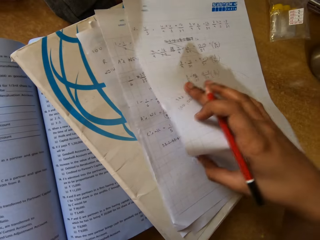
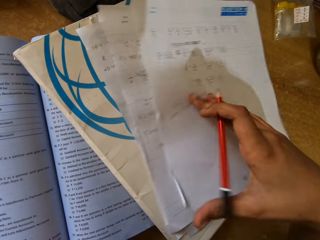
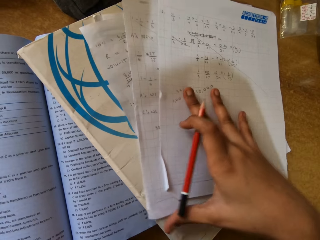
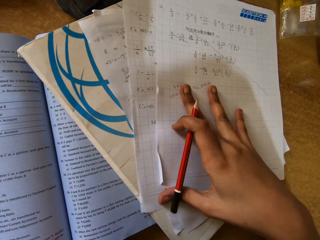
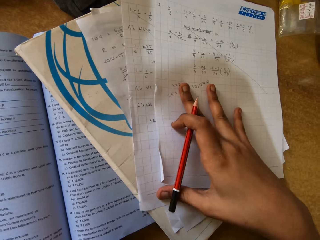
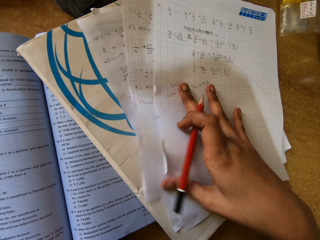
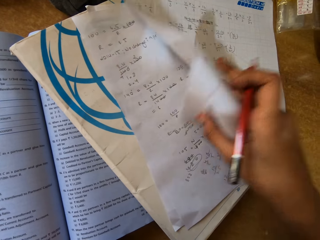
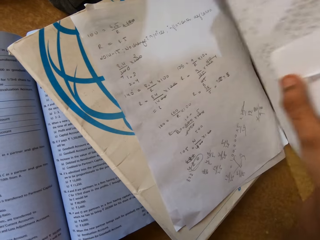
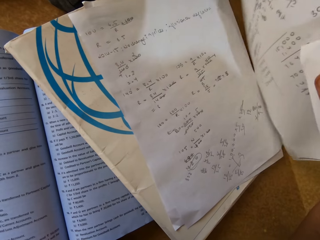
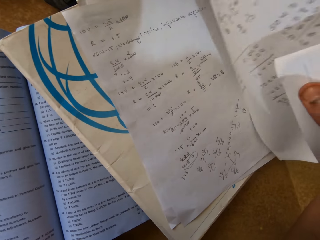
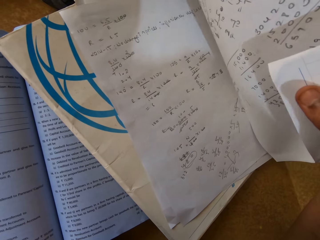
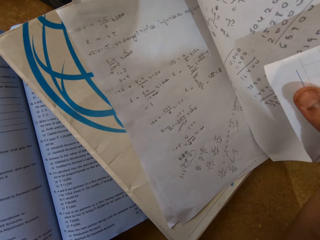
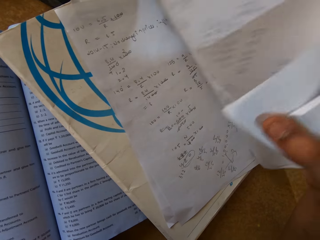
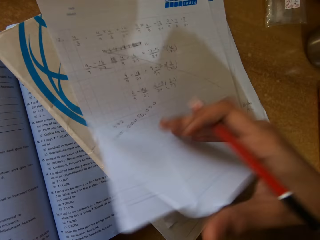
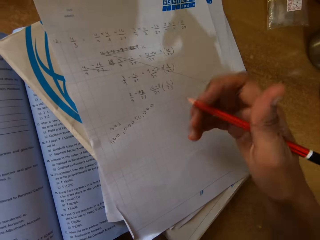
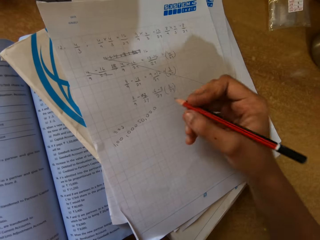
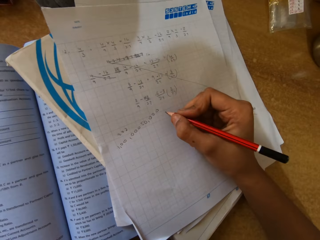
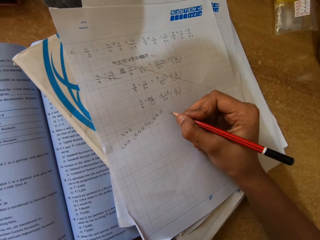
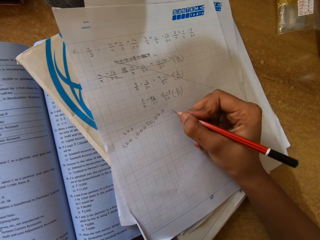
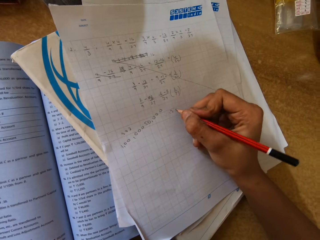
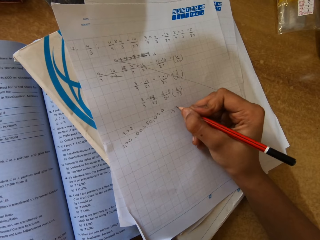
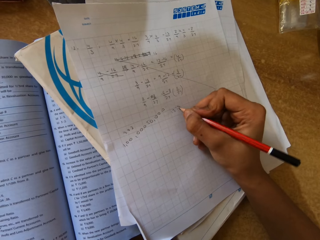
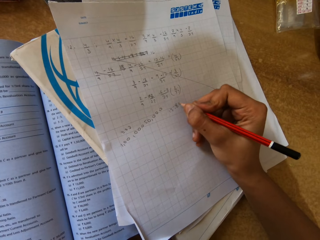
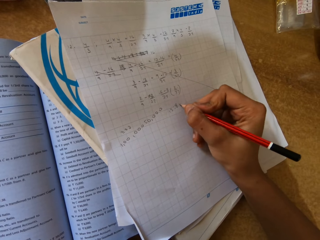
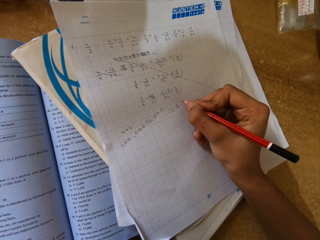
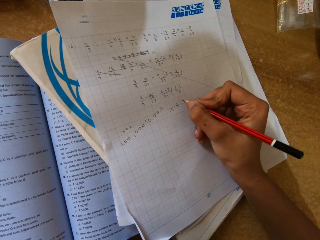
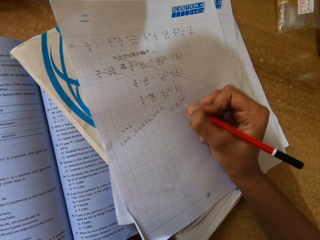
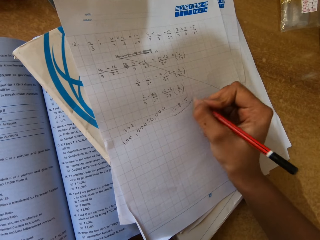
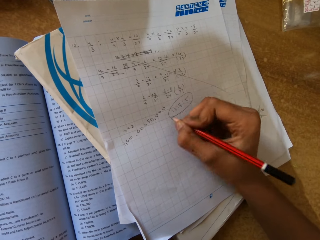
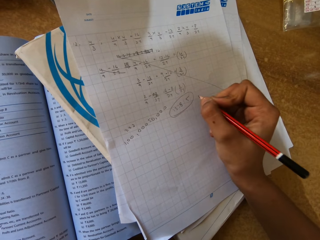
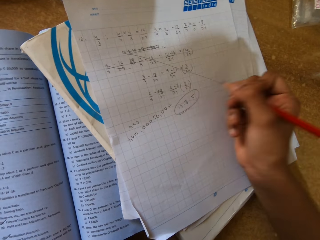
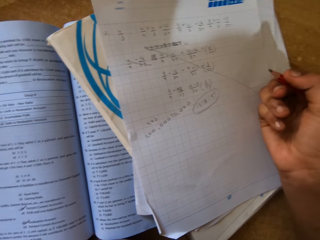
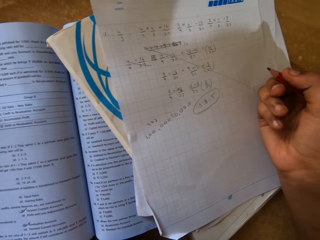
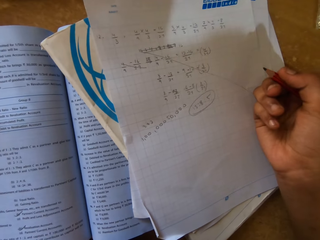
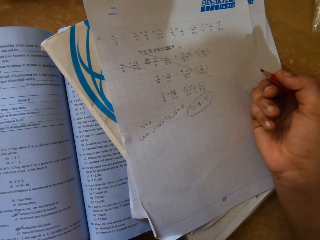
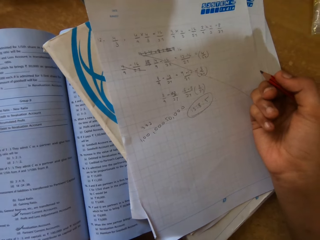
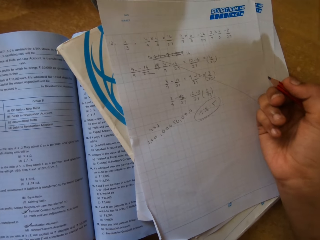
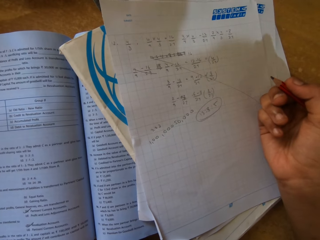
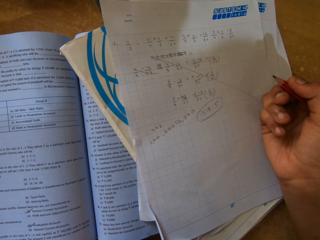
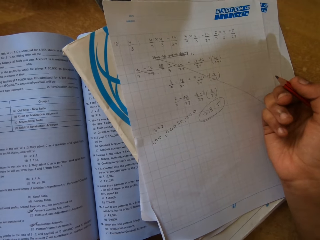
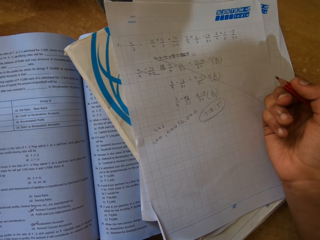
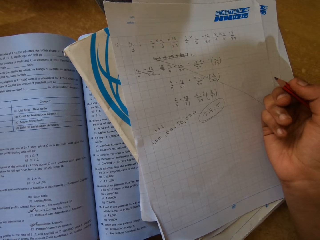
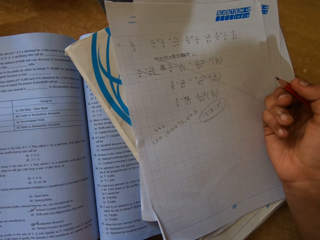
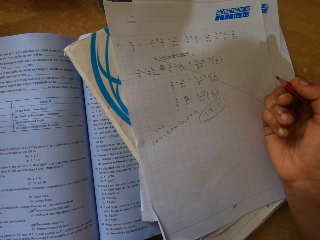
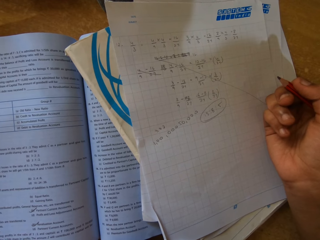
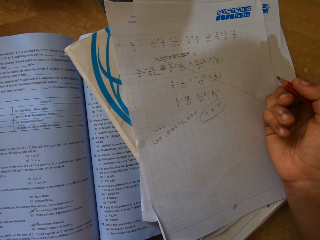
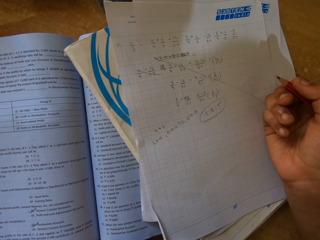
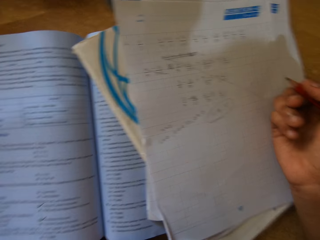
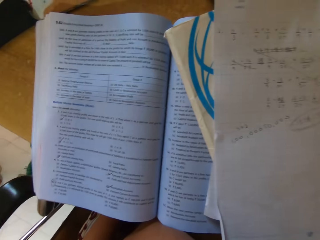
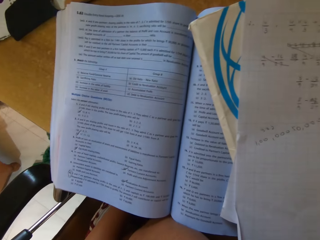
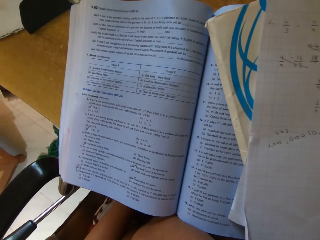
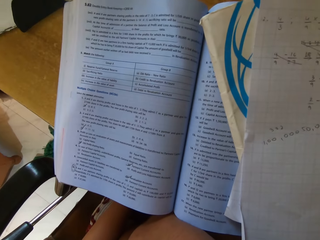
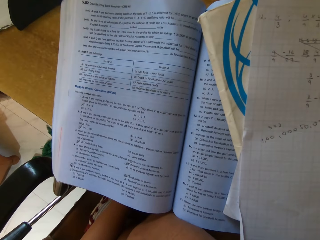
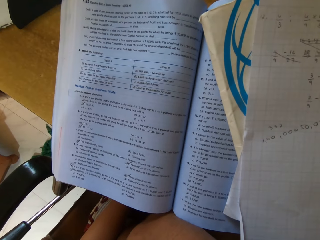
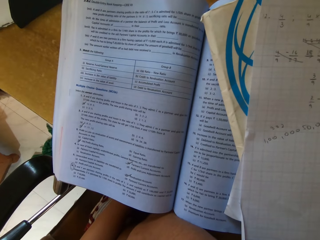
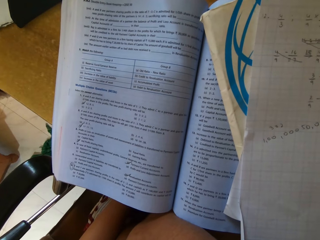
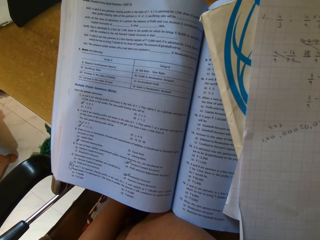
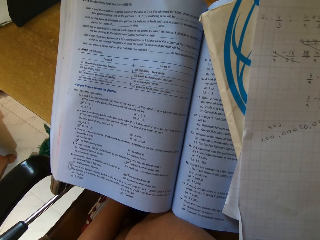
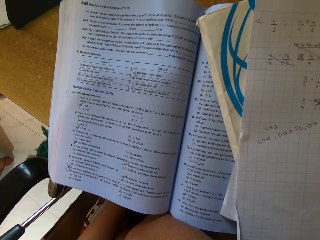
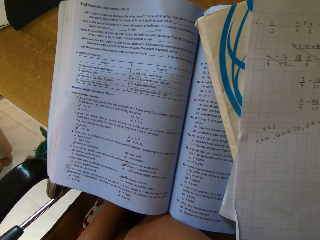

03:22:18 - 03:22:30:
The camera wearer lifts up the pieces of paper. They write notes on the piece of paper with a pencil. They look round the room.

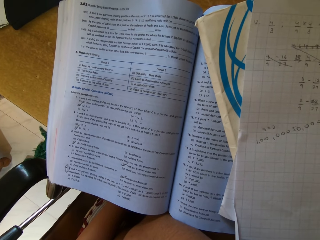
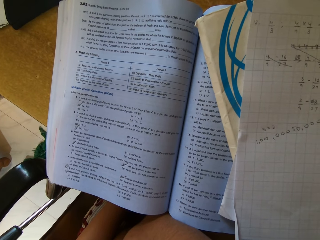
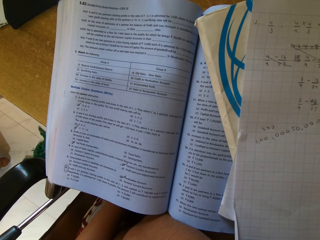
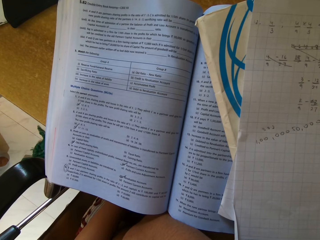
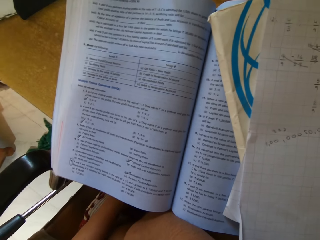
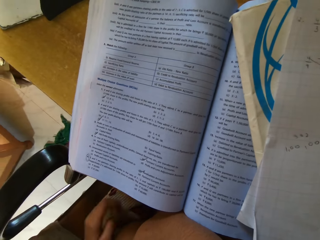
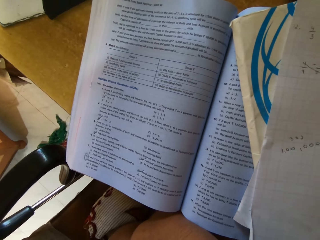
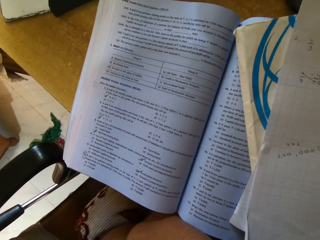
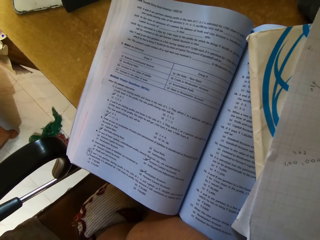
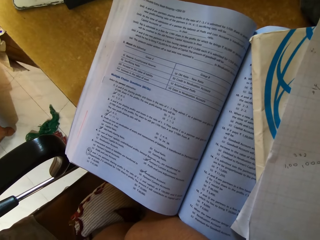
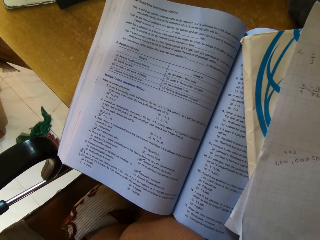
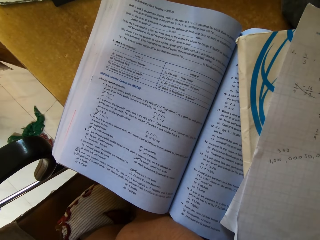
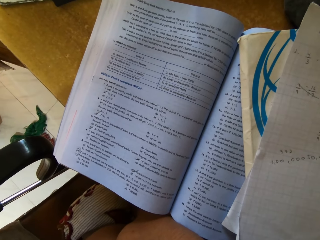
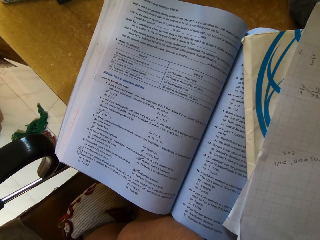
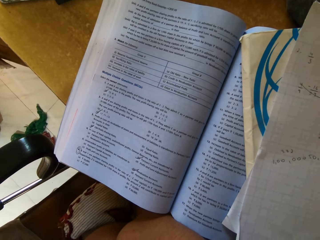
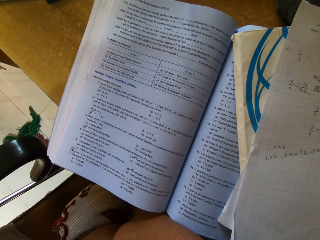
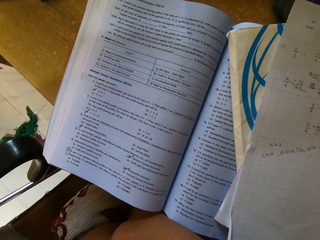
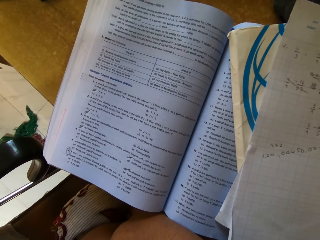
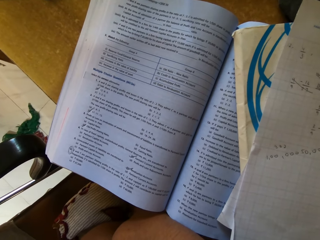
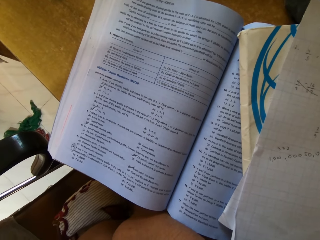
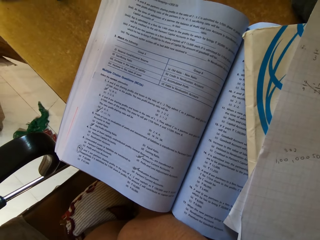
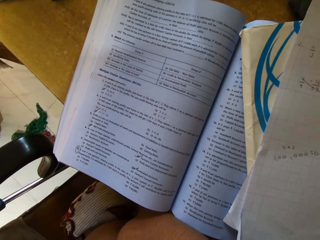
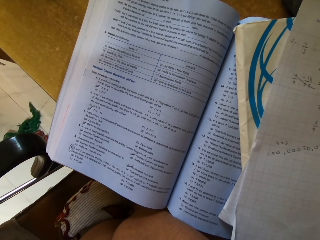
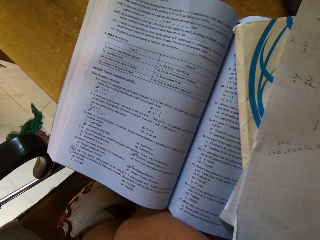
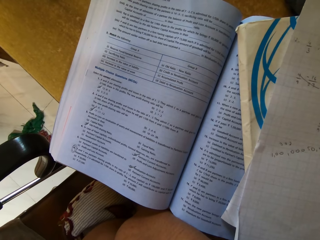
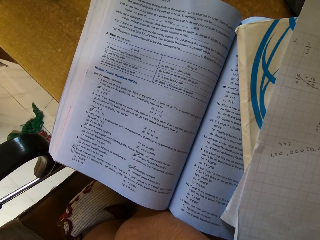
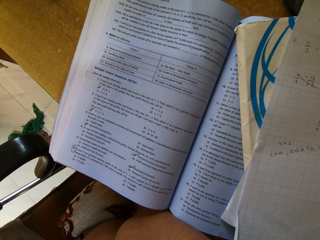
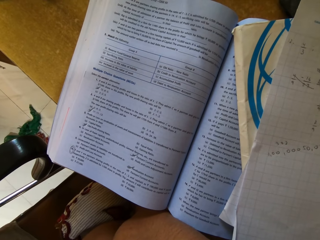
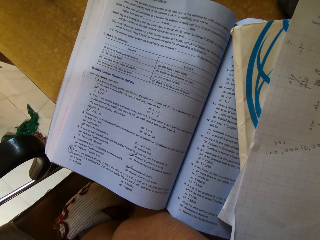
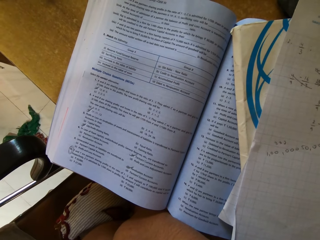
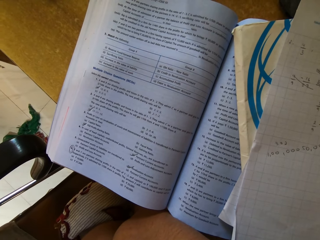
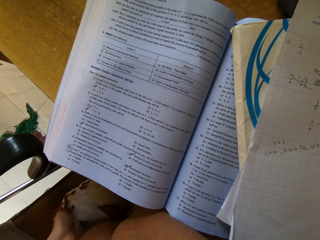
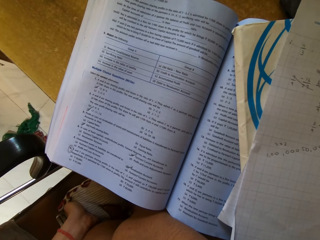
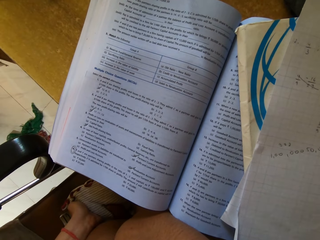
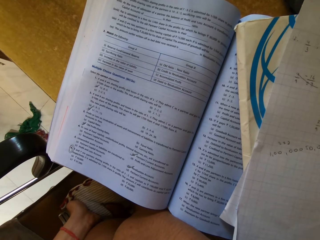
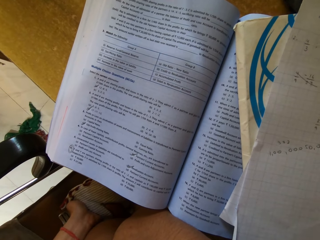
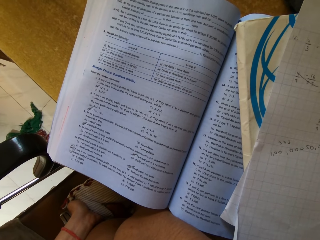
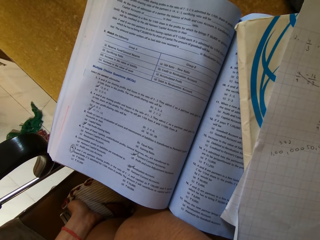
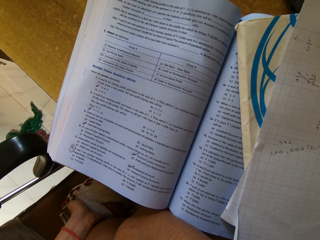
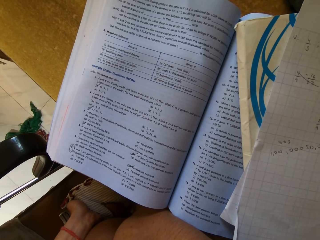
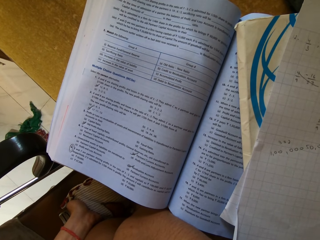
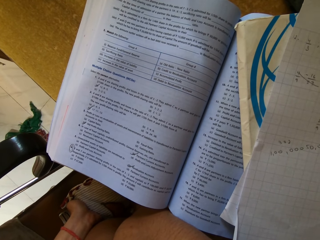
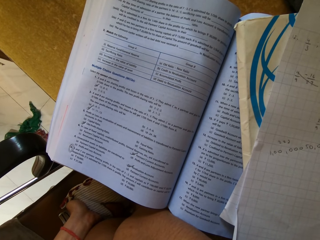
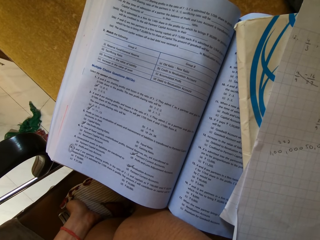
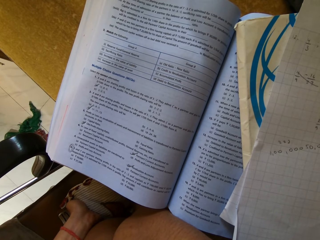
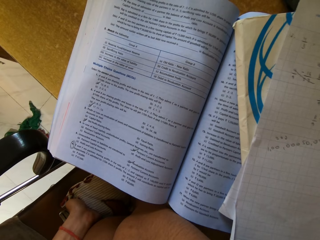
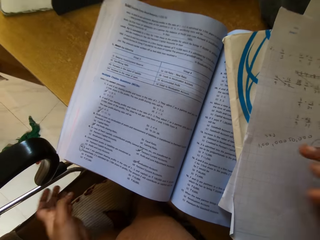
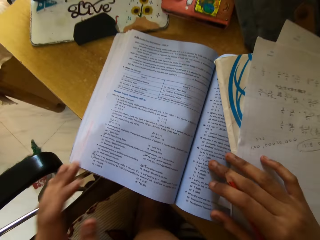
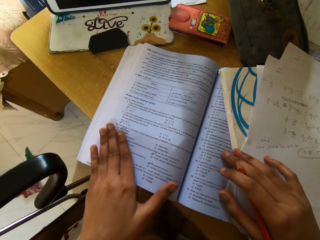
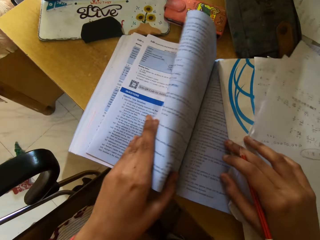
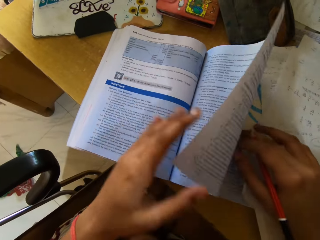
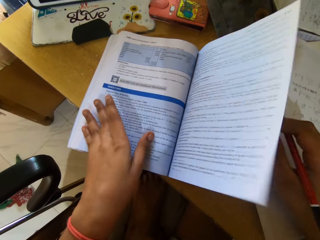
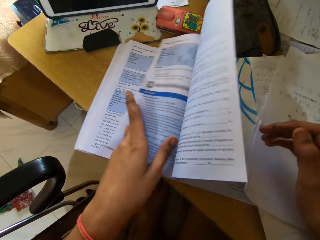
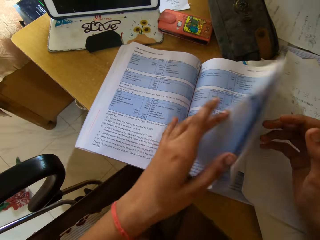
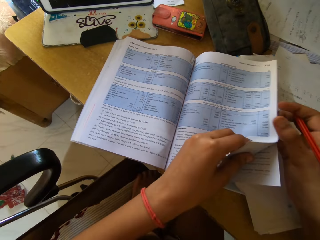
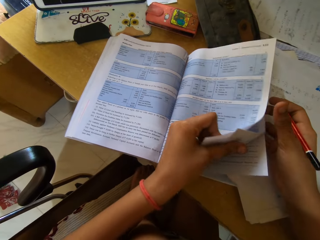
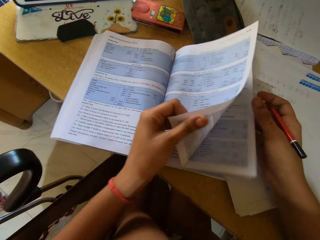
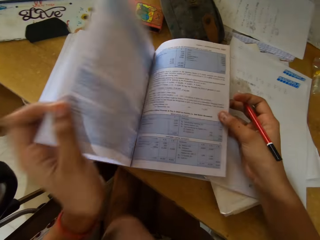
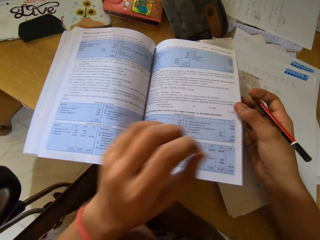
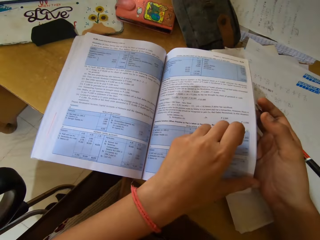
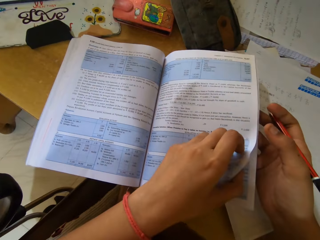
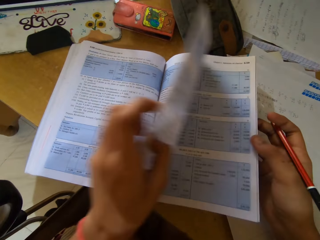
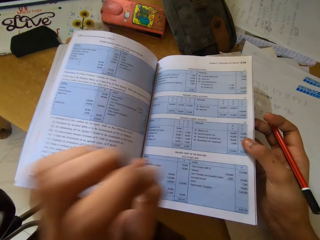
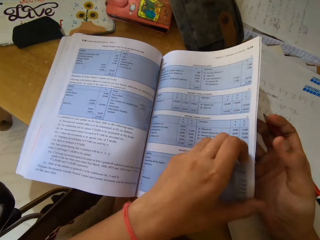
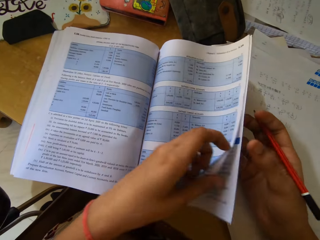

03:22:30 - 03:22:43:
The camera wearer opens pages of a book. They peruse the book page.
